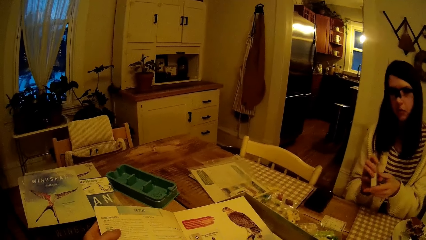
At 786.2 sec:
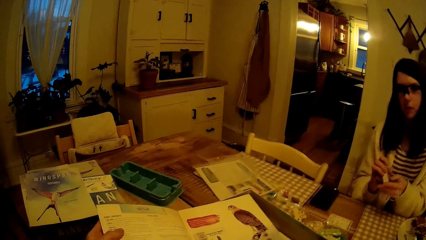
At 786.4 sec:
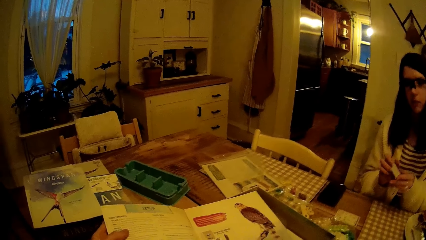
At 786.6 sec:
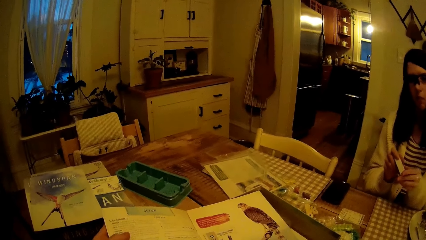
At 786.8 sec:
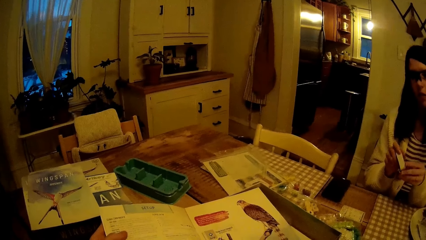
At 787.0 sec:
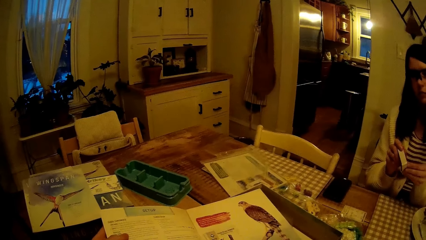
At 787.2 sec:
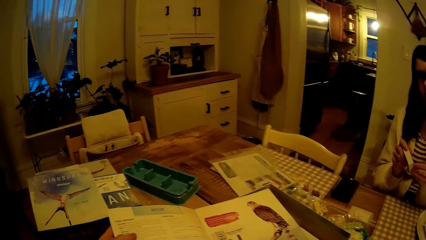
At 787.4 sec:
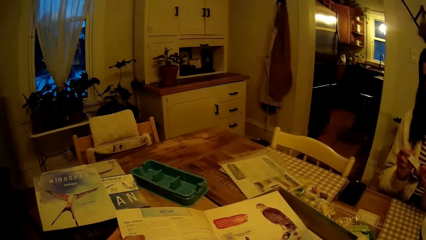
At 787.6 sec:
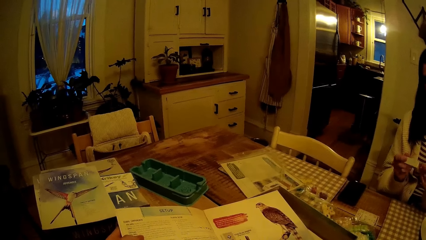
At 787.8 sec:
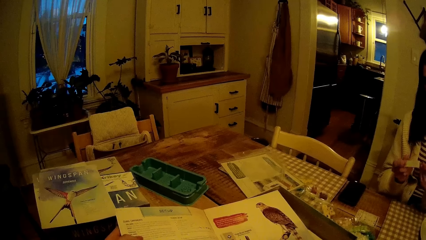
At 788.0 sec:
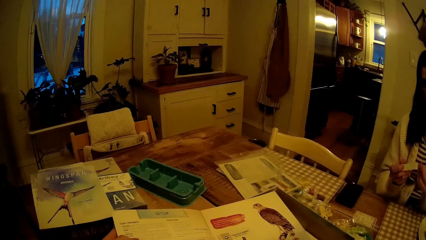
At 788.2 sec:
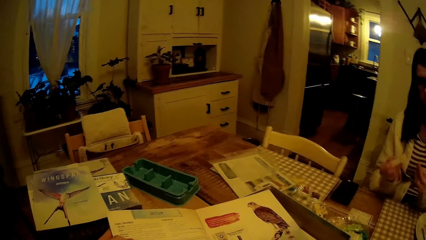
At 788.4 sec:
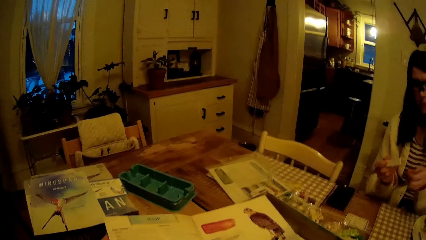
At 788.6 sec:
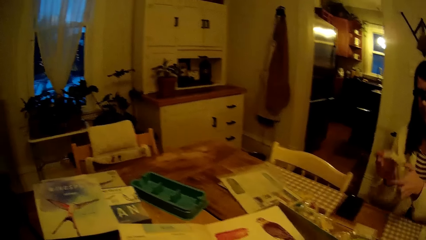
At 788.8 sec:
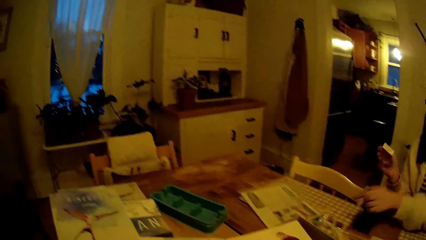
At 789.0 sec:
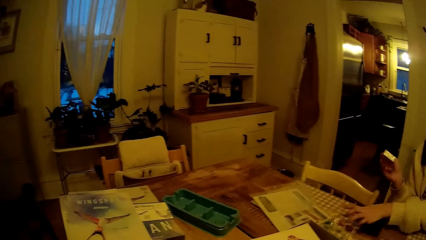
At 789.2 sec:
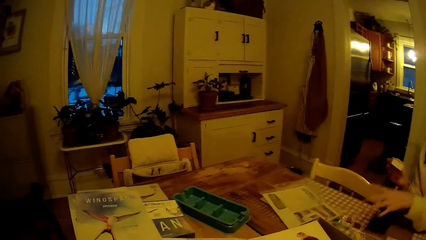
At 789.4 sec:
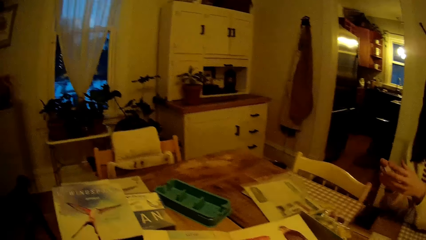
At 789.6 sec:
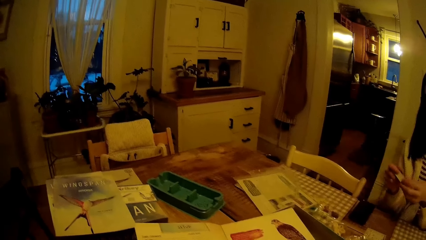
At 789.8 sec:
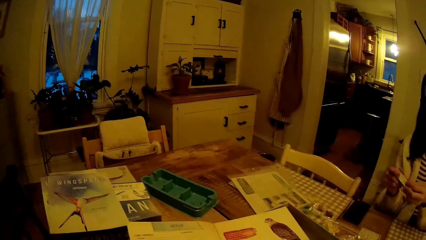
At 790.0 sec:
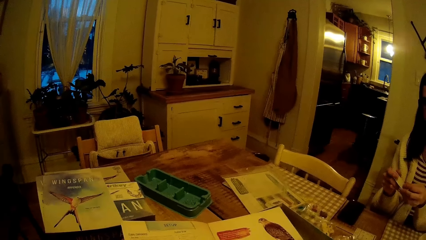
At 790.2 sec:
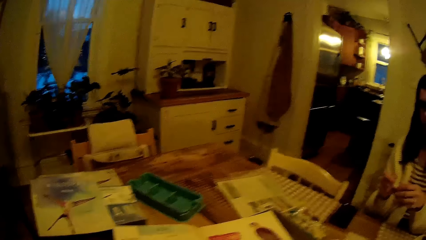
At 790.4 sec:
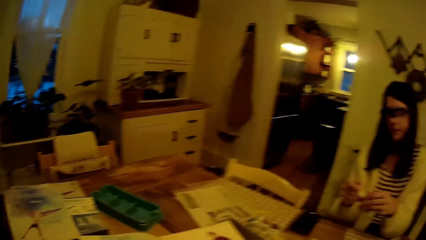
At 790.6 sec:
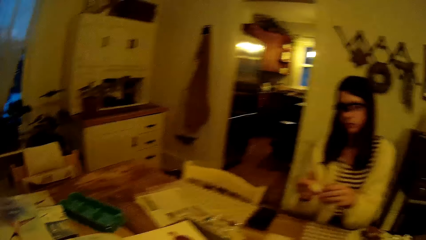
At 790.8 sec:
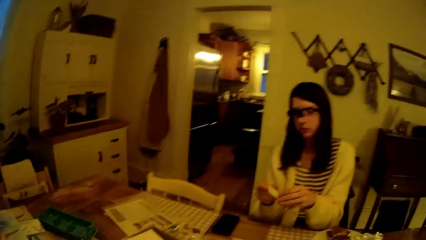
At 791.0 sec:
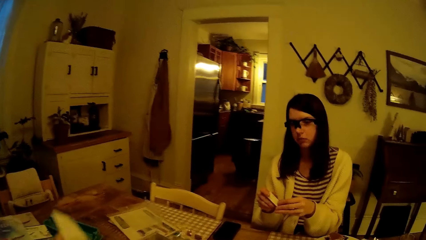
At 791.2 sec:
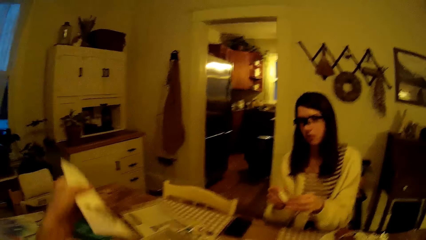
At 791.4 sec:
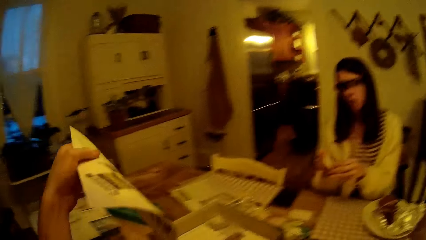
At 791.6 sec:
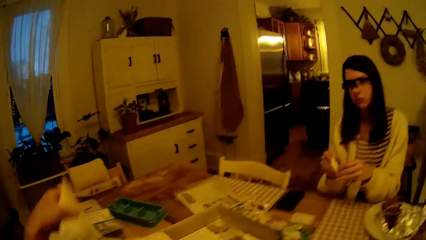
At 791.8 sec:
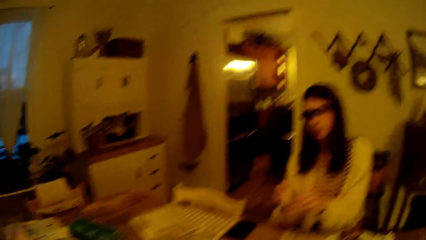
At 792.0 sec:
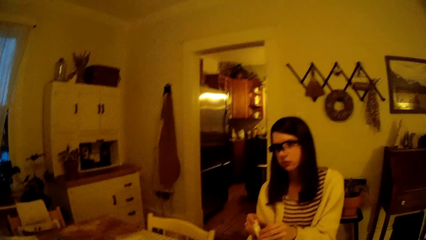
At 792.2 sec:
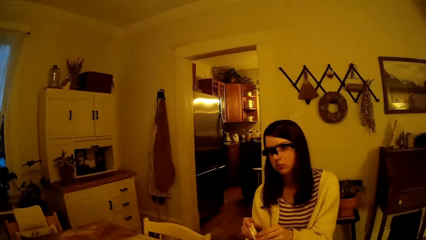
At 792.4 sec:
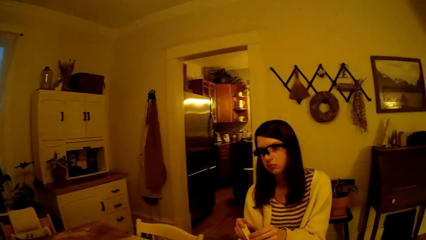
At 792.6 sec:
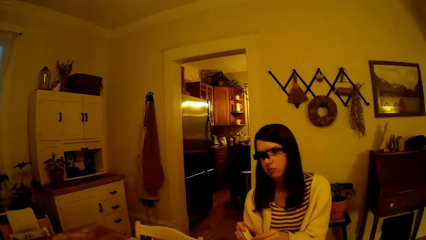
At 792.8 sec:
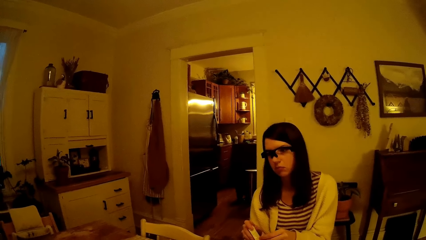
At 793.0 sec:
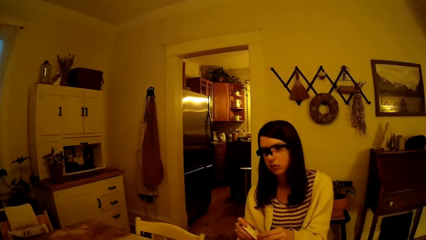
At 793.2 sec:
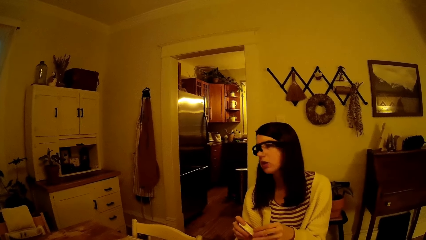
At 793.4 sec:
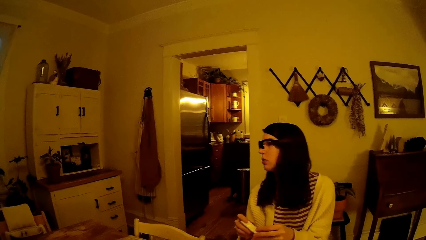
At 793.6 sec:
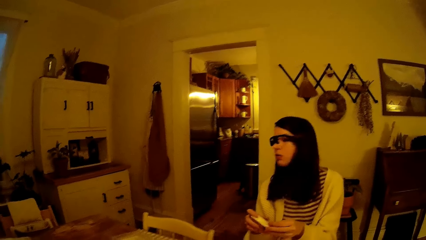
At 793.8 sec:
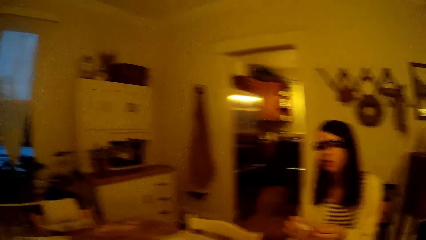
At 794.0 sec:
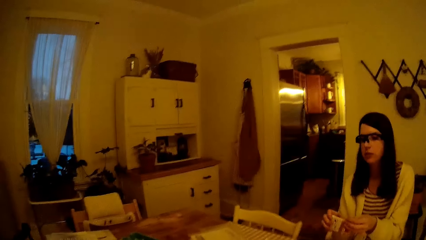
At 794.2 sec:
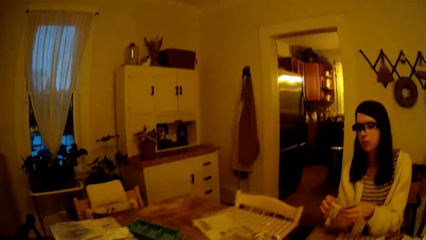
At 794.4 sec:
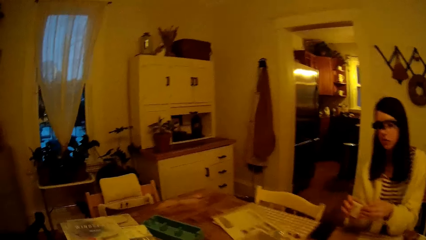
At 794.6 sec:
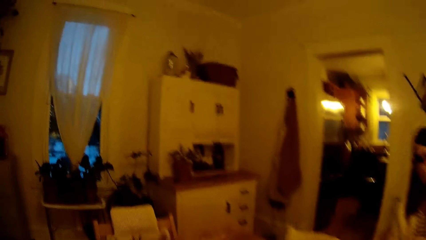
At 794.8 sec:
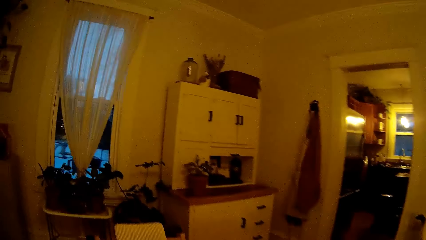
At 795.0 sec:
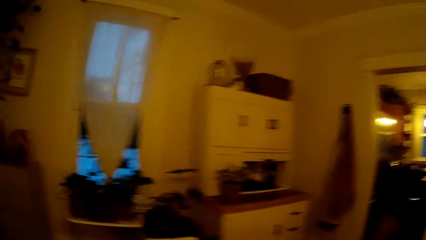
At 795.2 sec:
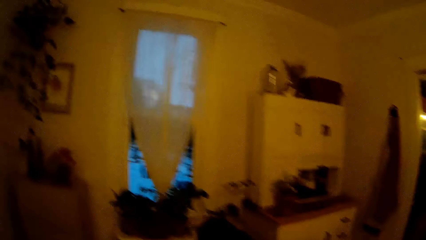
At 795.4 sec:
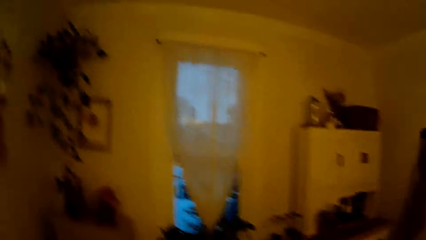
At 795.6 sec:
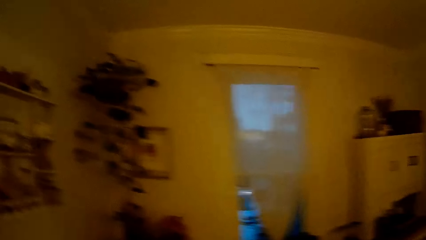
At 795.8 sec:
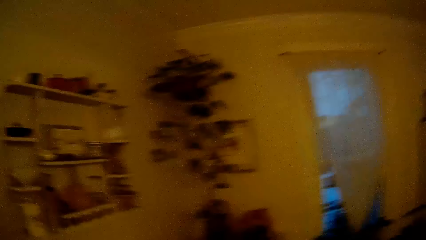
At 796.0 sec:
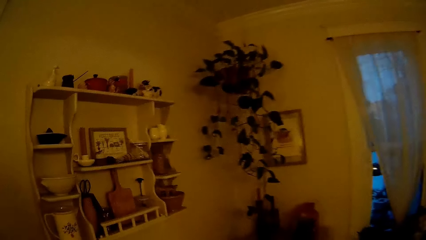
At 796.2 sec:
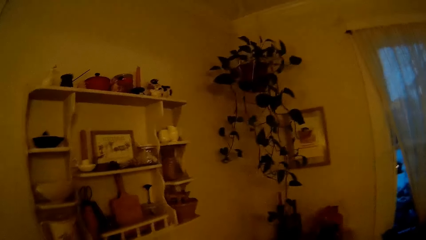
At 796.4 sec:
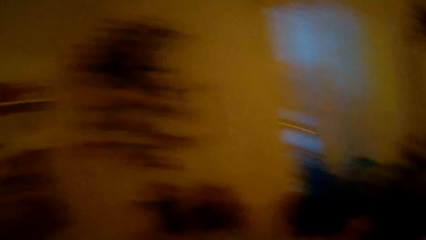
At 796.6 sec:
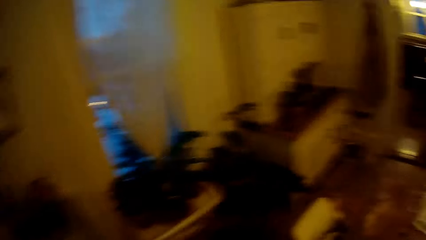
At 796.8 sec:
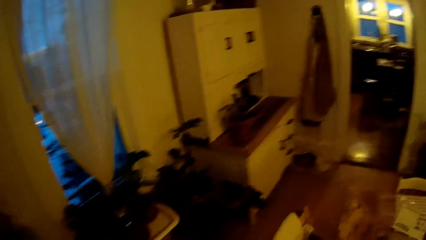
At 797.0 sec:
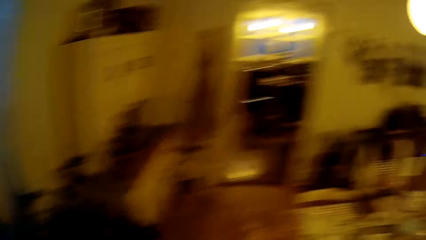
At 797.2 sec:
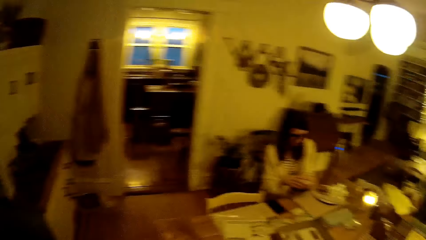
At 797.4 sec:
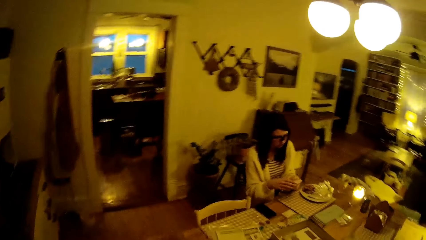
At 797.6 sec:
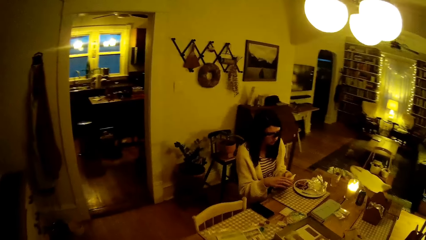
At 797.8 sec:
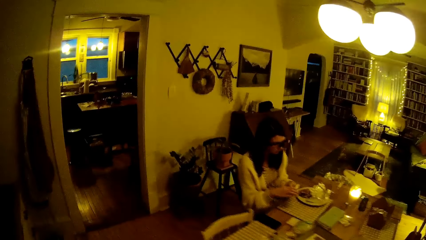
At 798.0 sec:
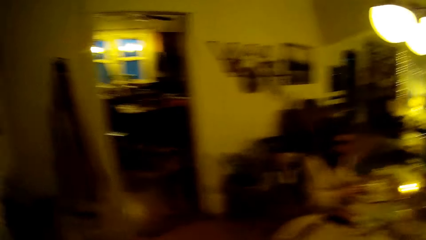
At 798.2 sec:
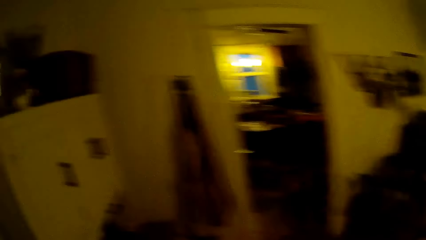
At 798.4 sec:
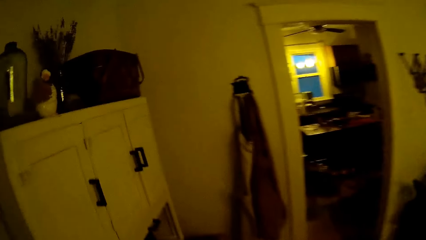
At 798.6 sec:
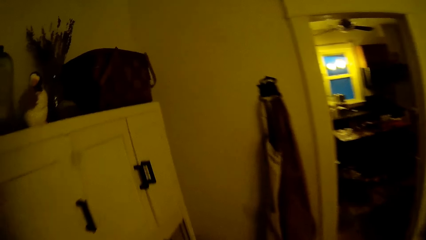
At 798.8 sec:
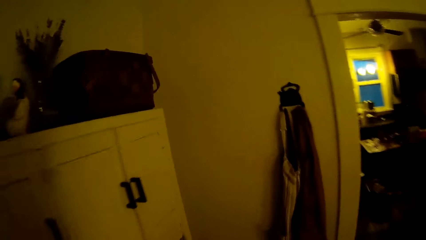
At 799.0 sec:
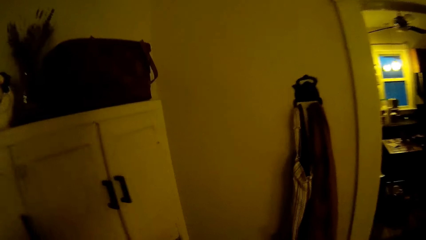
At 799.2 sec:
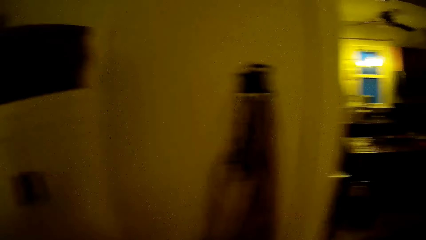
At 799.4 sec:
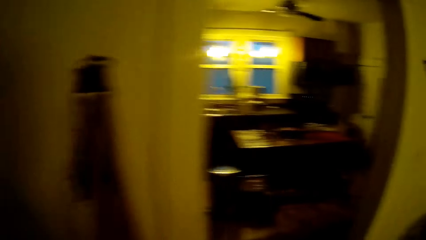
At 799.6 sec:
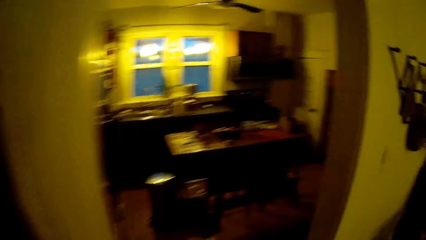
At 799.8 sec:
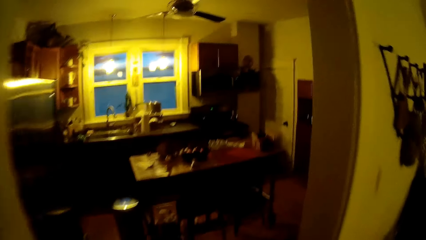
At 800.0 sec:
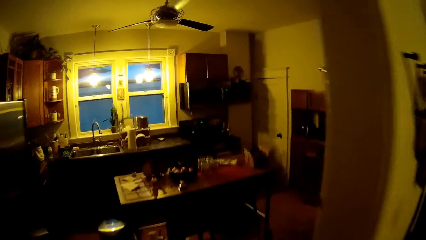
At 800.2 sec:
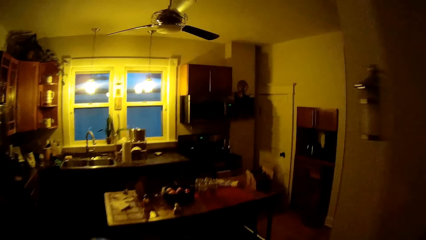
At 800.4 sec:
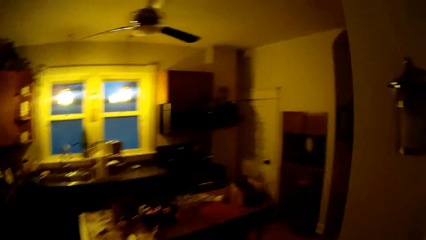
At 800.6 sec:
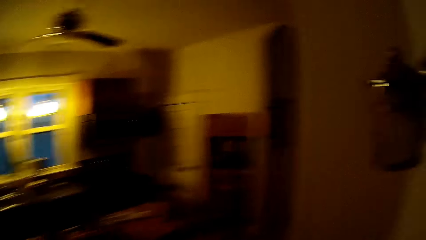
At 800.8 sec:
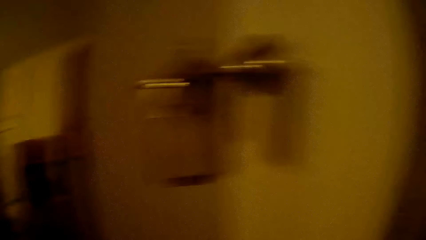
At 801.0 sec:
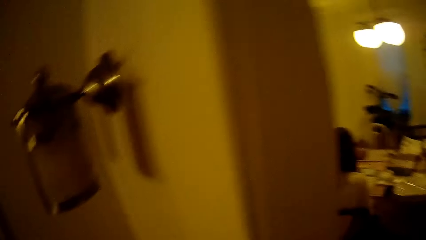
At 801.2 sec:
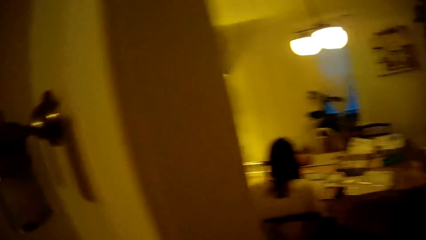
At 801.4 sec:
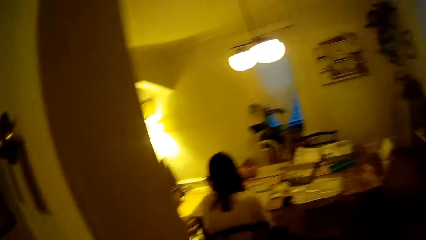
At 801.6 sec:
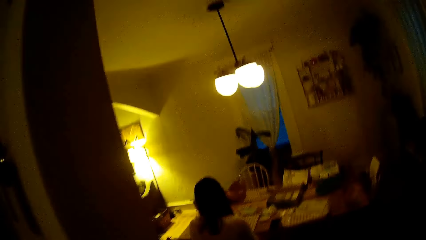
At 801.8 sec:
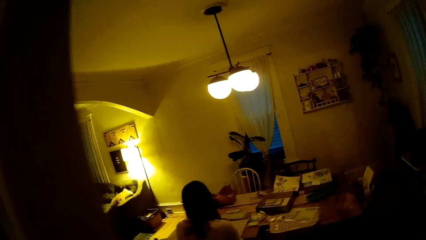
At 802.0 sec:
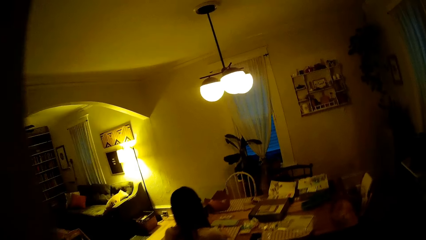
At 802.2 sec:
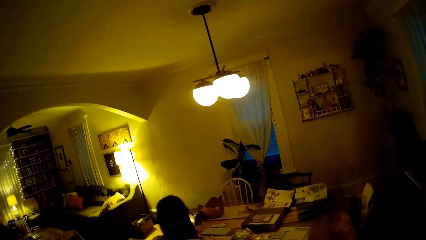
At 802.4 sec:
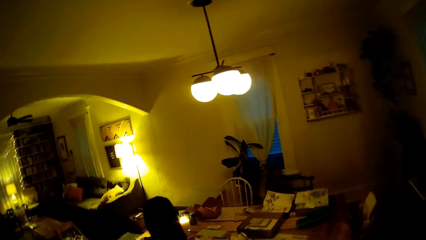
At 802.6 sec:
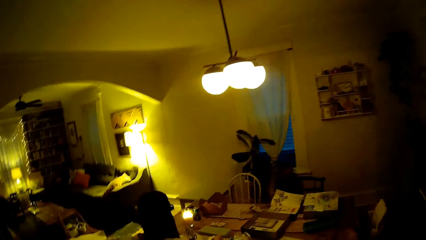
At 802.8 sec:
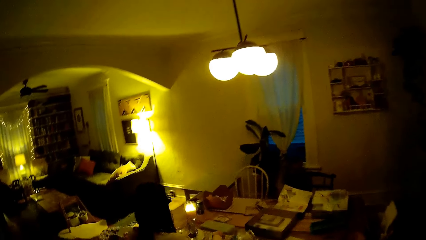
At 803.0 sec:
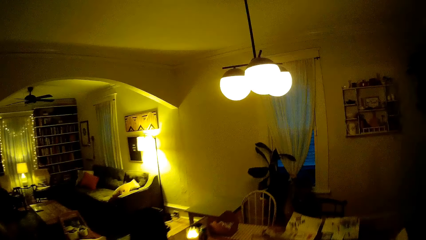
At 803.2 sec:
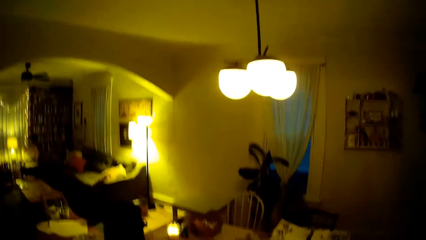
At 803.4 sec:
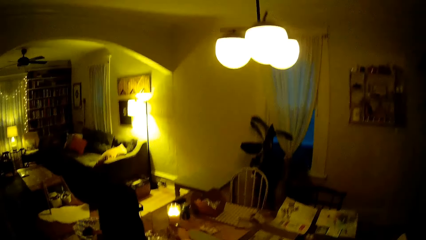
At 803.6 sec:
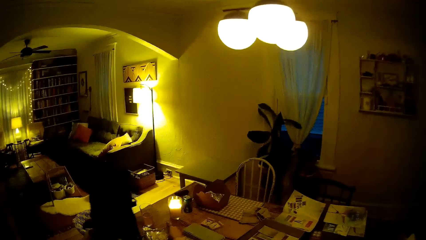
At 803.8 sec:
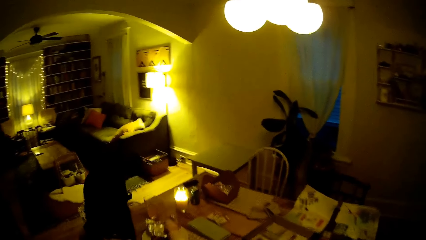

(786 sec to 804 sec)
The woman drops a nylon on the table with her left hand and unseals the pack of cards with both hands. The camera wearer looks around. They pick up the book. The woman looks around. The camera wearer walks through the dining room to the kitchen. They walk into the kitchen from the dining room. They walk into the dining room from the kitchen.
